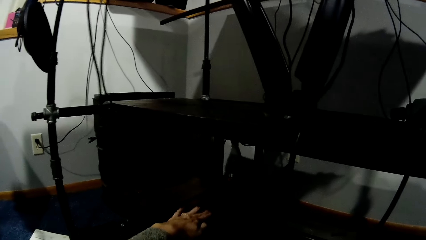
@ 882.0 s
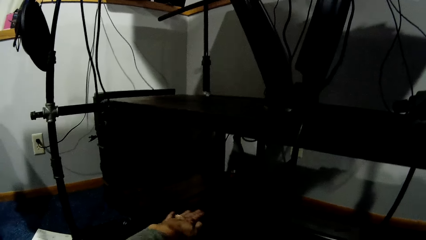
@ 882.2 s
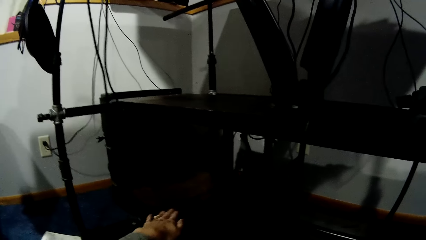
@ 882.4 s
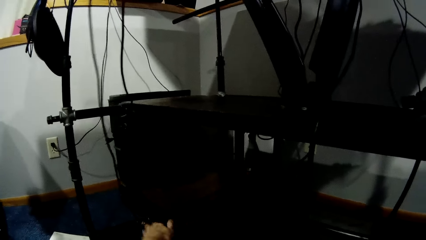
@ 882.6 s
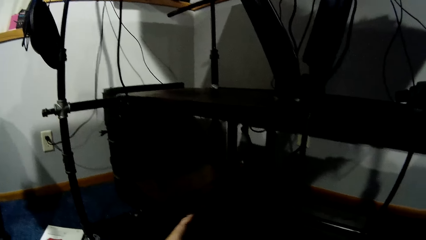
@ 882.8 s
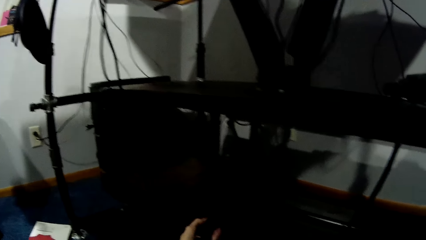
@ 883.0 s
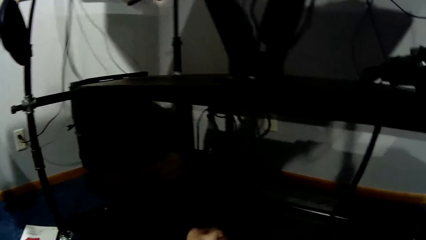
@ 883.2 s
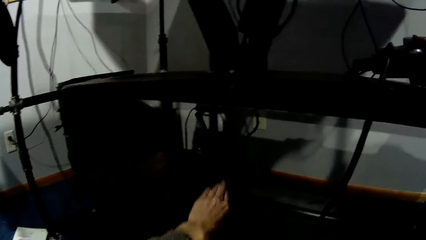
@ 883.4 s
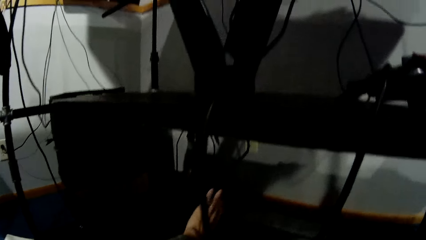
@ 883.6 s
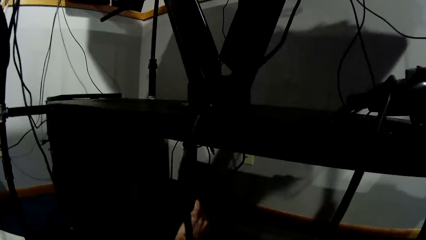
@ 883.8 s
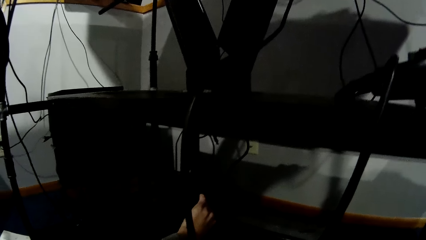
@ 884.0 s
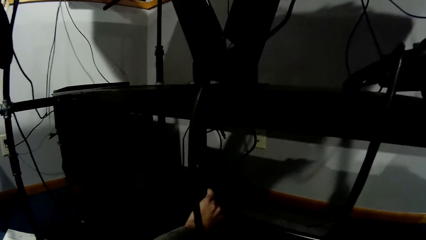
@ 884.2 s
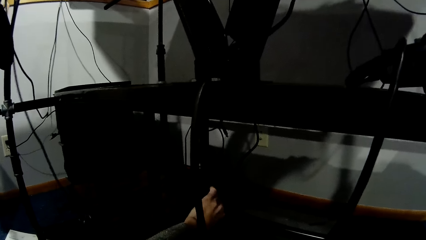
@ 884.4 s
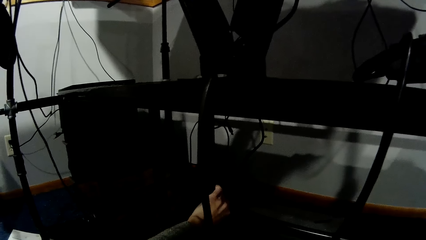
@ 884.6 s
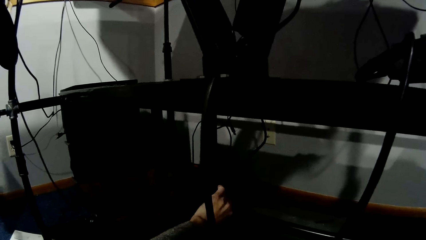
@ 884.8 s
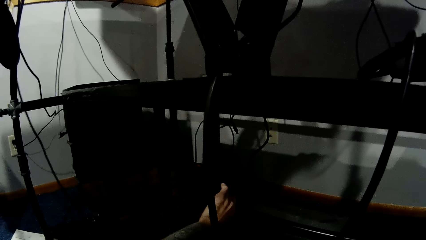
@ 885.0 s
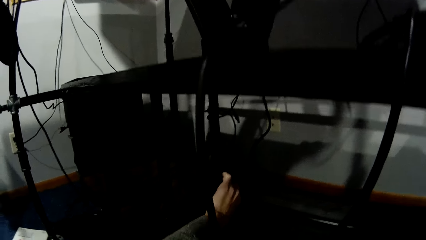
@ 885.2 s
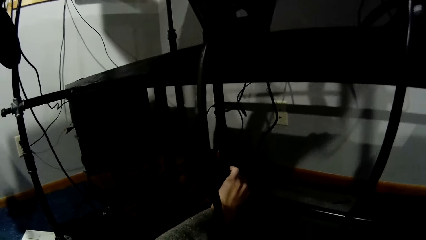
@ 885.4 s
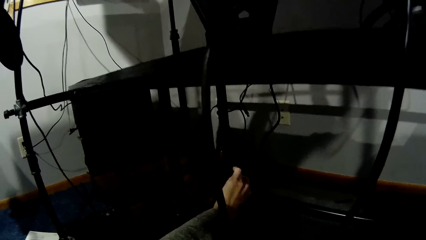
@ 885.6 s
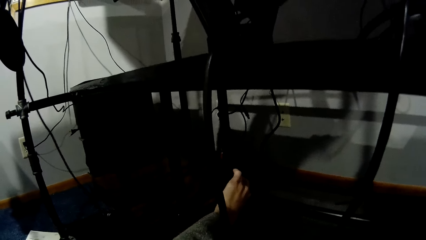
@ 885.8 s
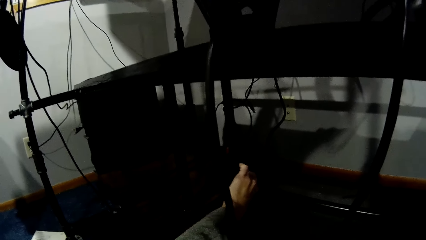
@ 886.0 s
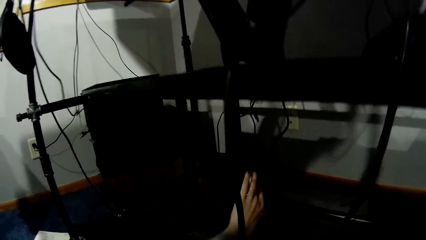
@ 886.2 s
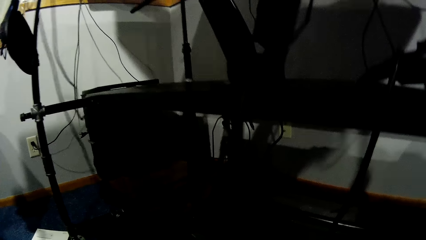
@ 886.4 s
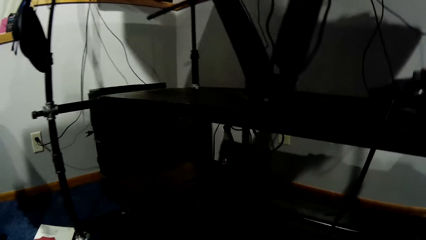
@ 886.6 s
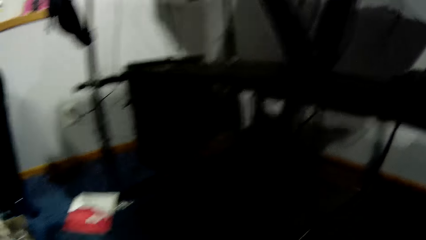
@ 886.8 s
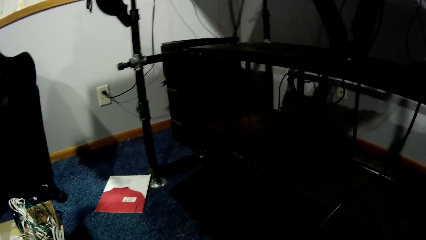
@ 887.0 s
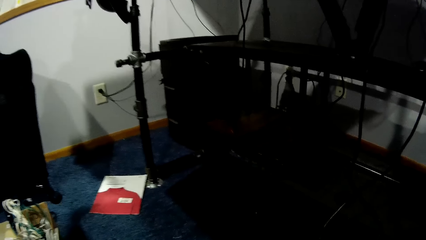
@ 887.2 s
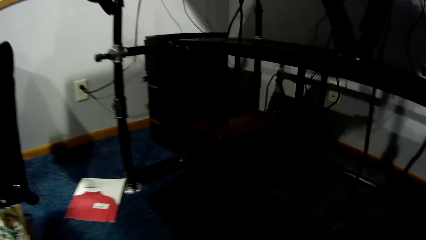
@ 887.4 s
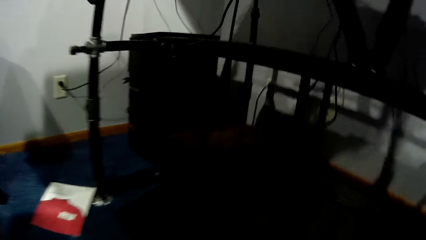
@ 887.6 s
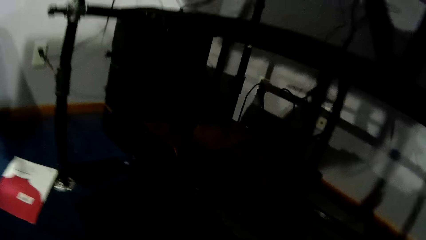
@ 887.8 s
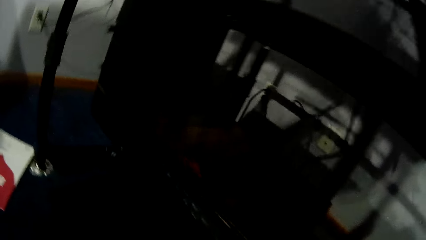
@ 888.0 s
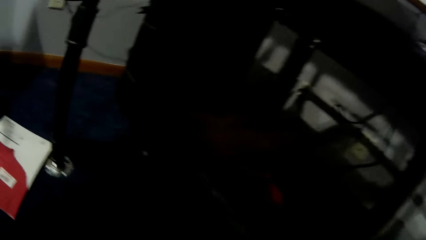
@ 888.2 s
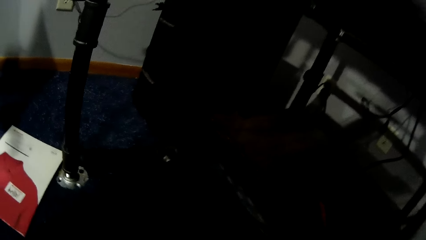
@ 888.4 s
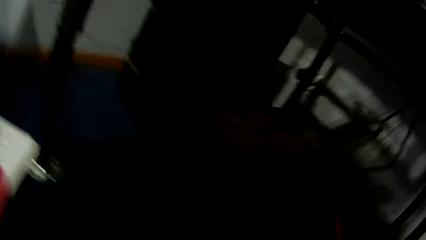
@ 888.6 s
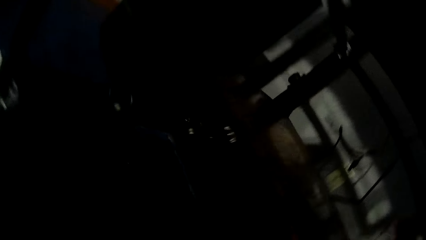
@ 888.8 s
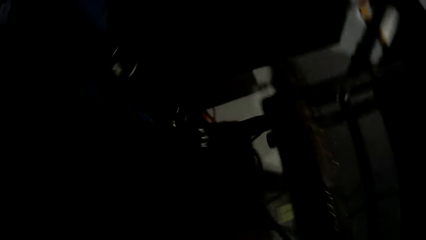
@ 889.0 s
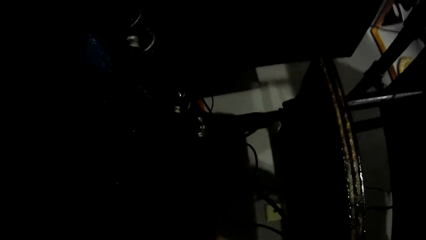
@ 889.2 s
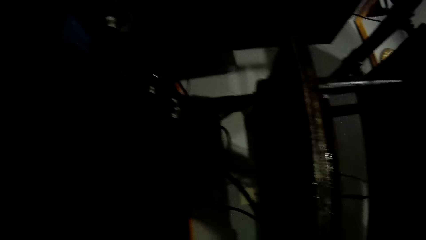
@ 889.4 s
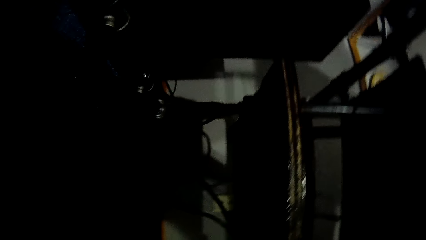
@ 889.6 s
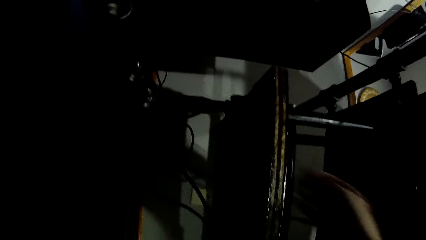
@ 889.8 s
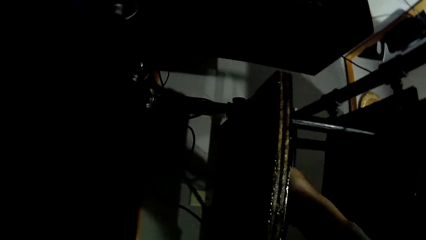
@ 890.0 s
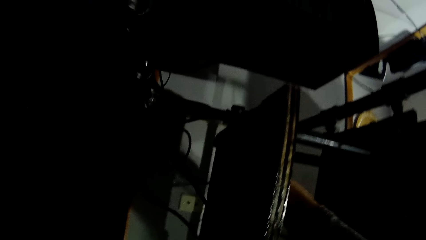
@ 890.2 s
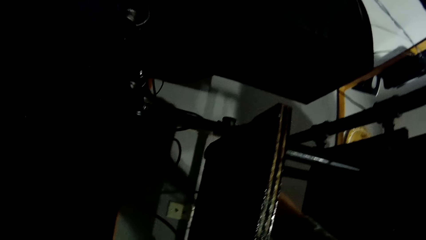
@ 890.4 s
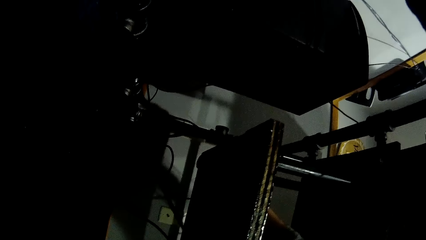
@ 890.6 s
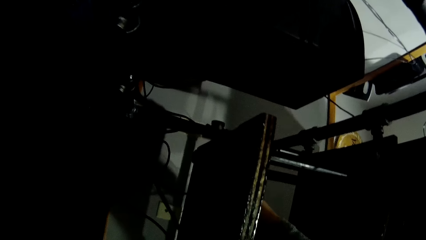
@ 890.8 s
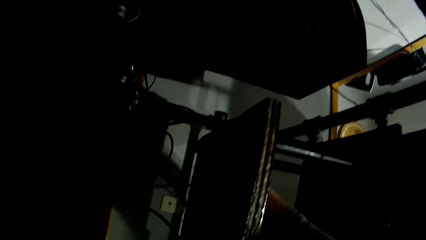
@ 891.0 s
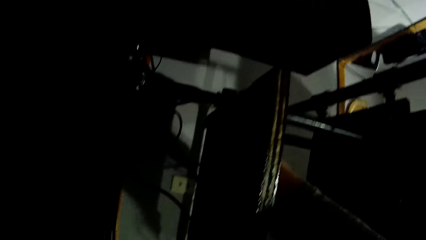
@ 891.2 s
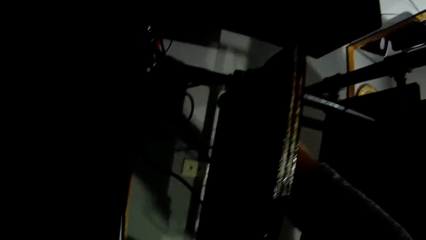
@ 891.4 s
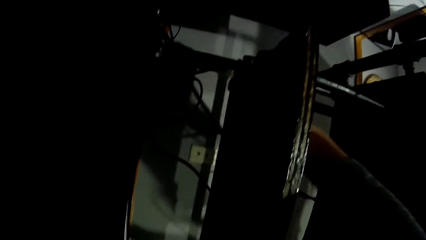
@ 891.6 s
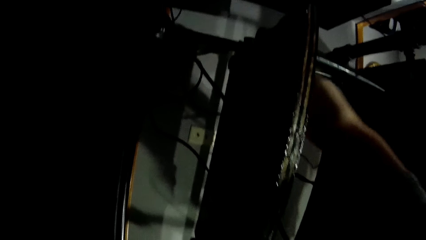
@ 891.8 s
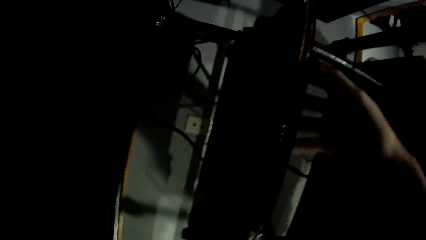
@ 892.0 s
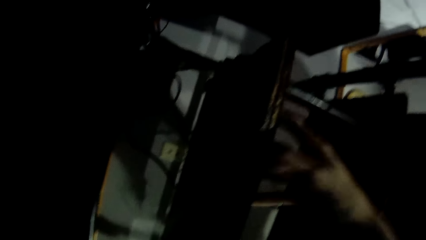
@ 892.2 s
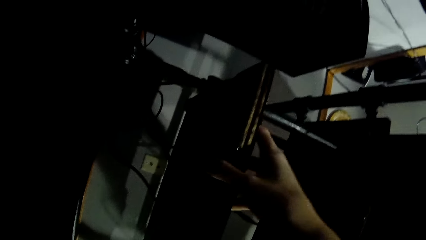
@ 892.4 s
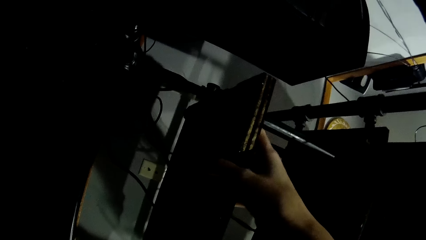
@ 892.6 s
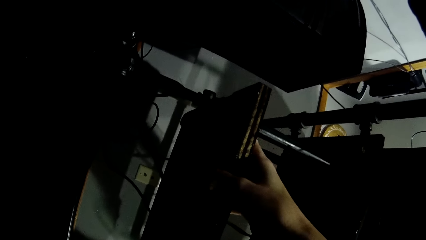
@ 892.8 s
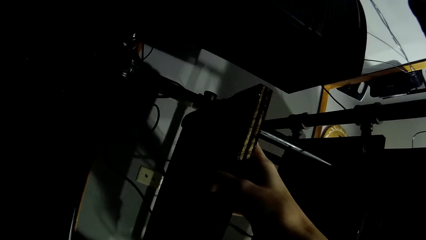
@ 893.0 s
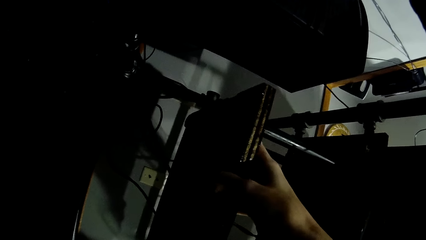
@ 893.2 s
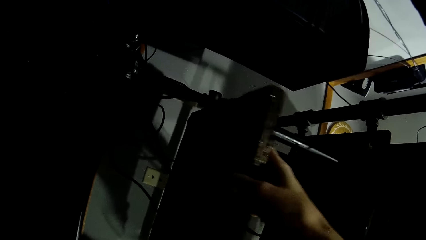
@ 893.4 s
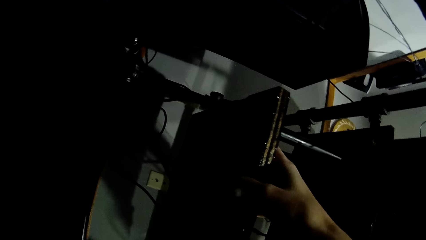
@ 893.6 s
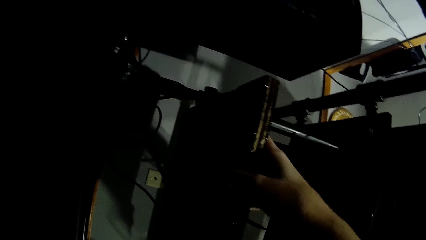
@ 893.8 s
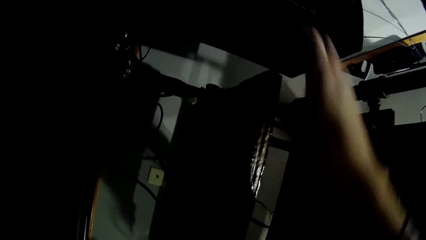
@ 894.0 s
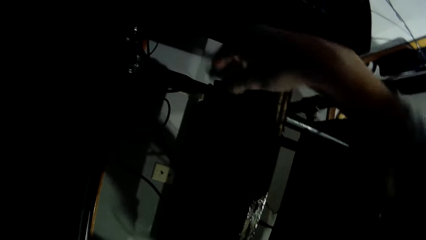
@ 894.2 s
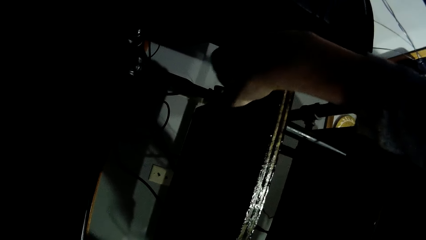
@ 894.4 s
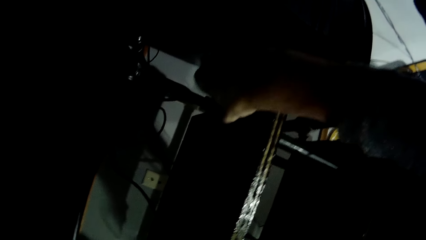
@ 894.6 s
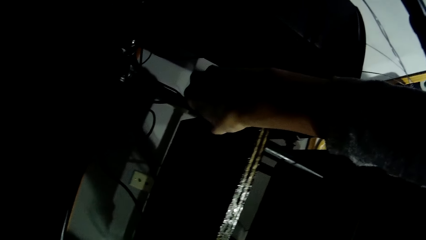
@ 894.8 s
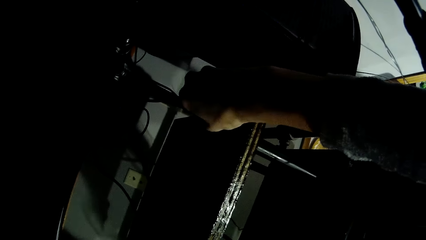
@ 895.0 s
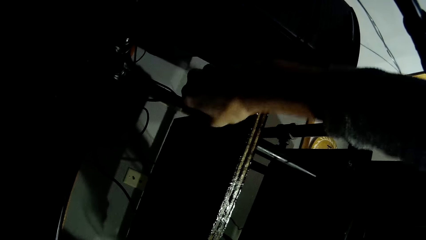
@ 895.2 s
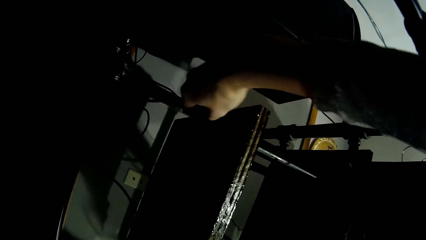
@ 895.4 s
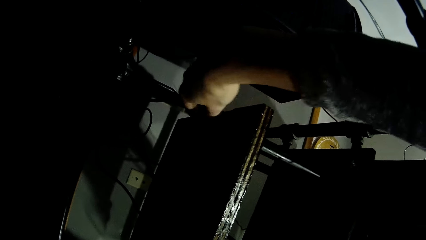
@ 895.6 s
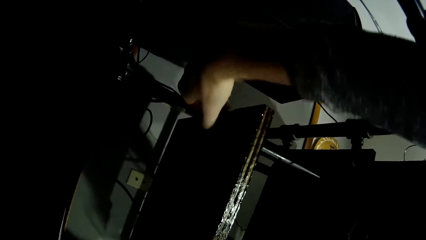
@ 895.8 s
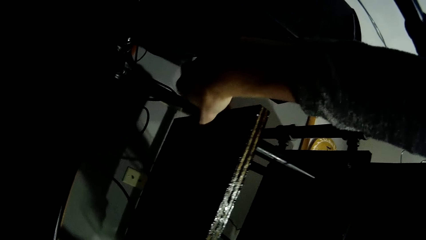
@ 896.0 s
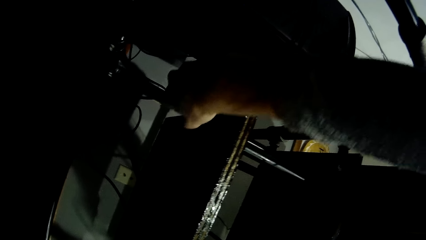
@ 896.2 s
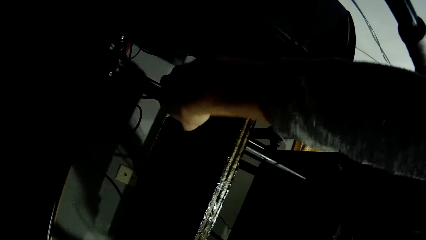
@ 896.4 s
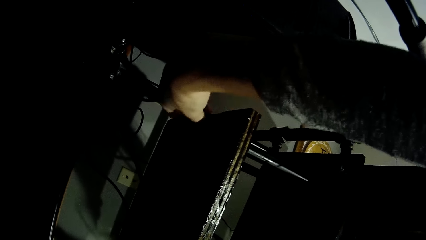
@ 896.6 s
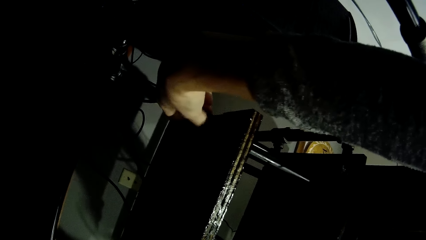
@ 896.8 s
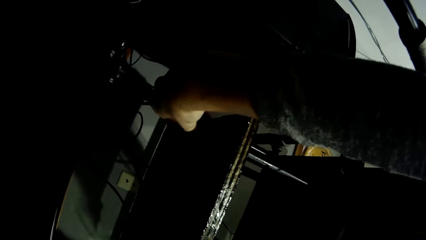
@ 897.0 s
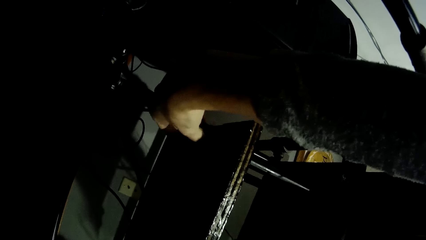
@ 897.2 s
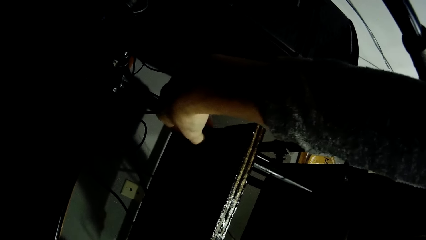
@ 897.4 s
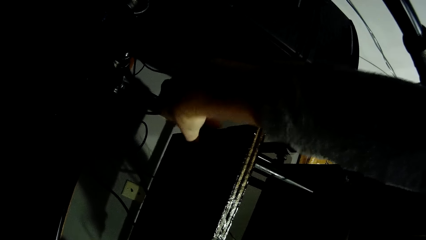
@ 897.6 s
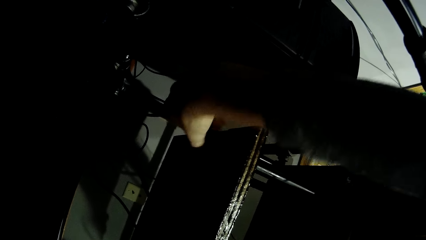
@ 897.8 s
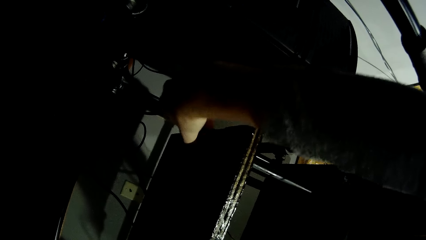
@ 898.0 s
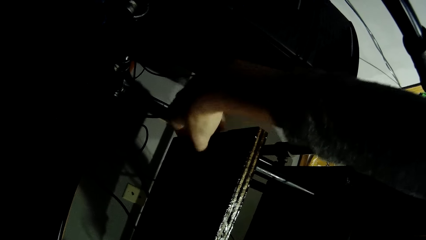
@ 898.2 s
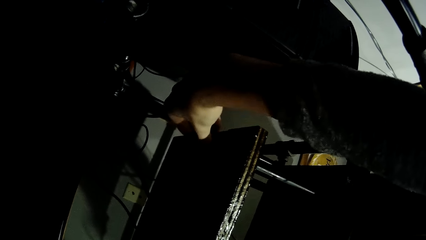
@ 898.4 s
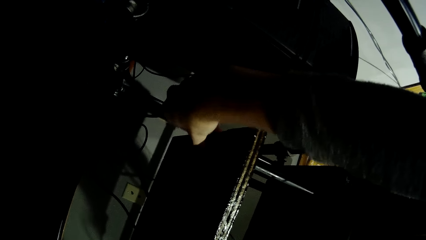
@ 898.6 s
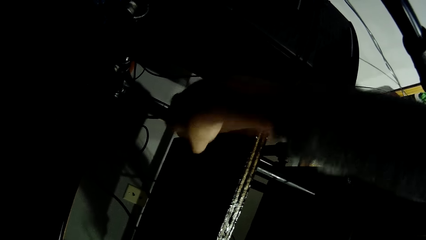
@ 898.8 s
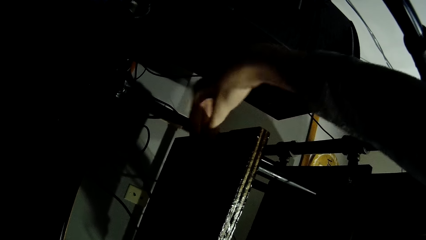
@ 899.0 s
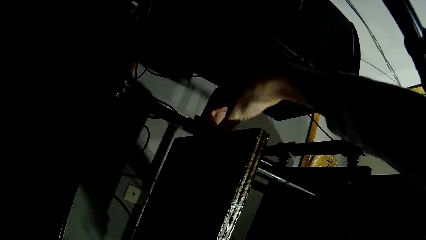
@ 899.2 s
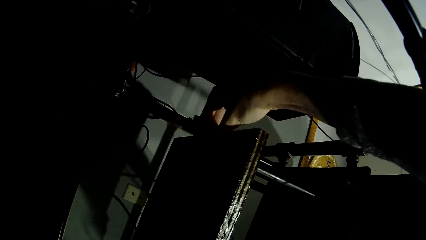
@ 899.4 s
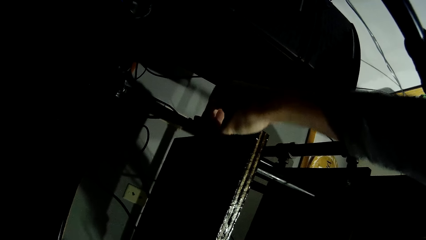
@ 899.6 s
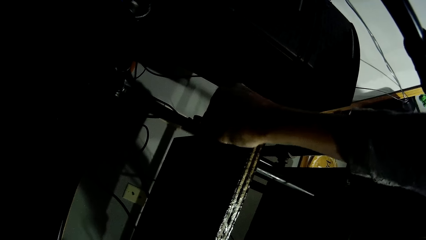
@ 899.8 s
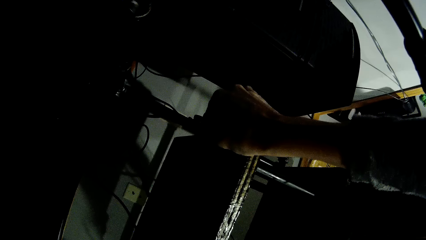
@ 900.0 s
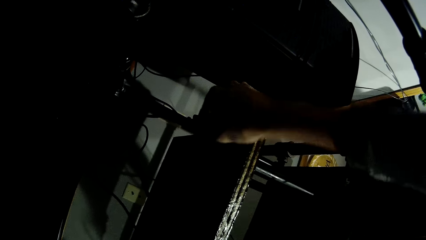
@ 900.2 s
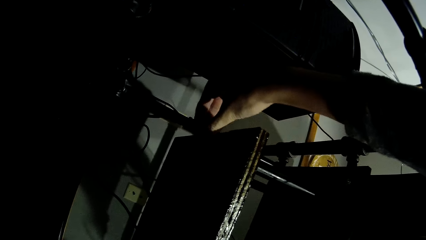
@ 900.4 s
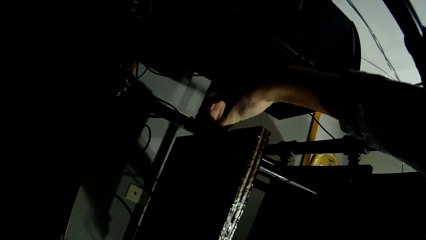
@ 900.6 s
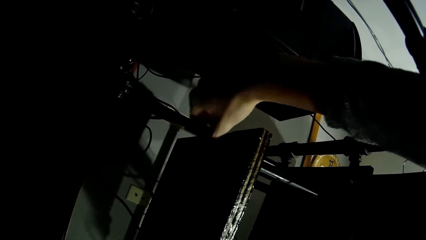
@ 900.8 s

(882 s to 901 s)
The camera wearer wipes a tray on a tray rack with her left hand. She feels the board. She adjusts the tray rack with her left hand. She touches the metal pipe frame. She stares at the shelf. She adjusts the tray rack with her right hand. She touches the board. She drags the tray on the tray rack with her right hand. She lifts the board. She loosens a bolt under the tray with her right hand. She turns the metal pipe.
